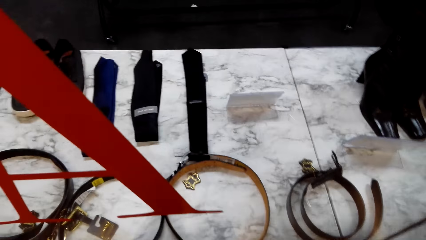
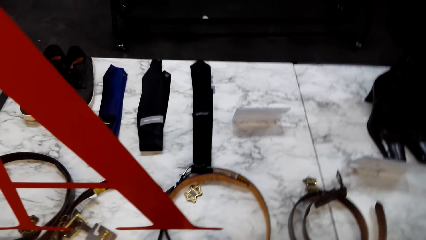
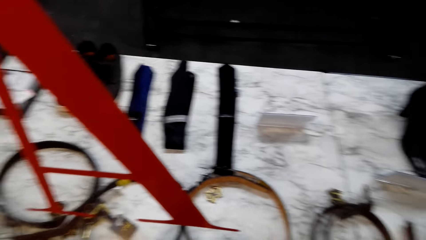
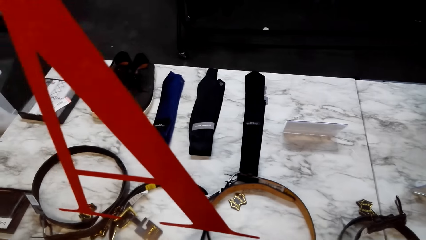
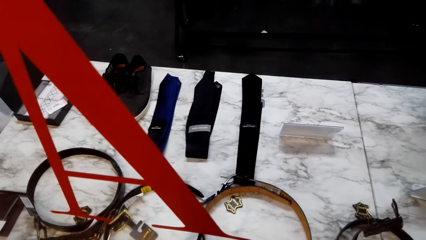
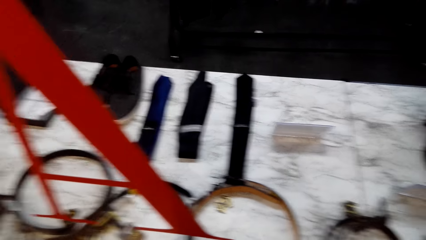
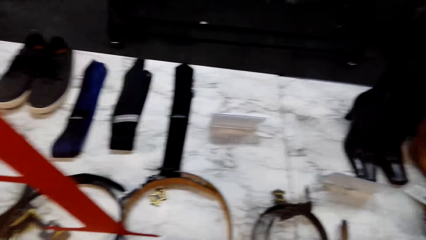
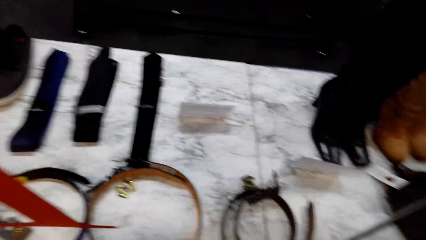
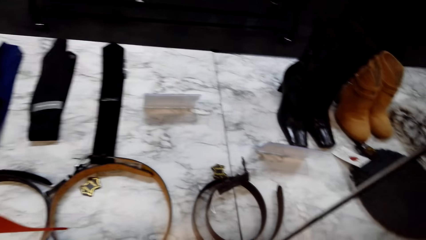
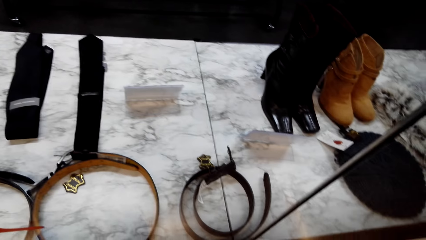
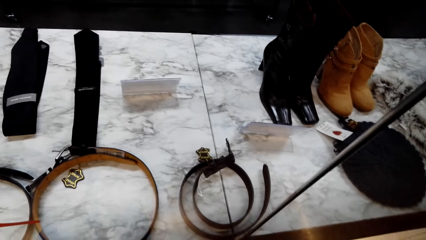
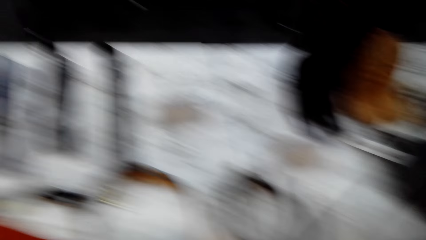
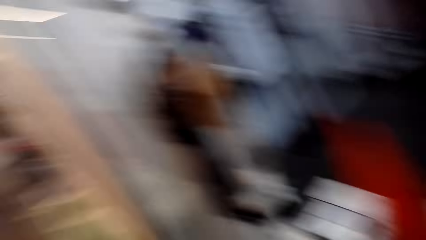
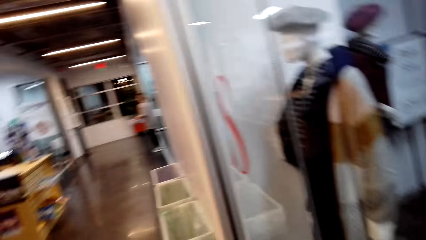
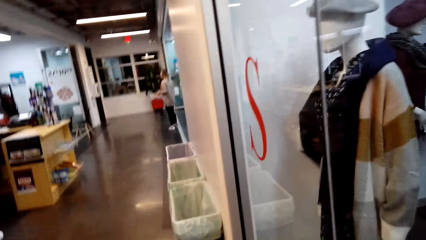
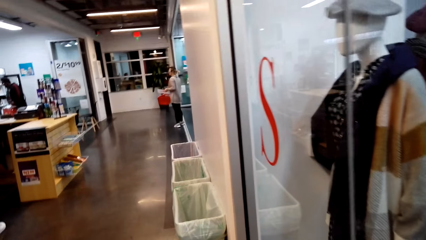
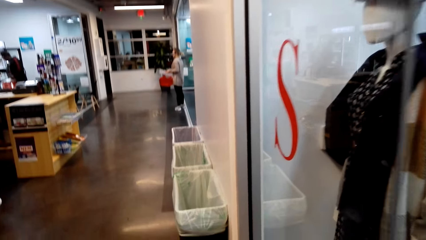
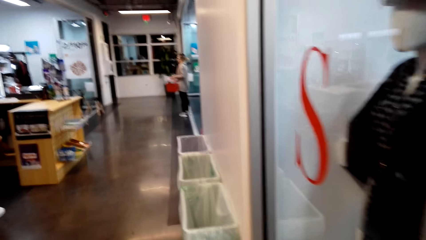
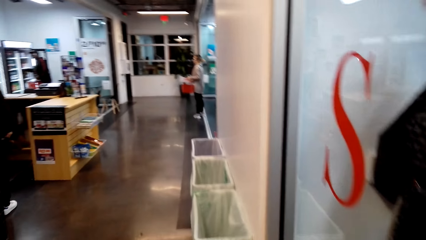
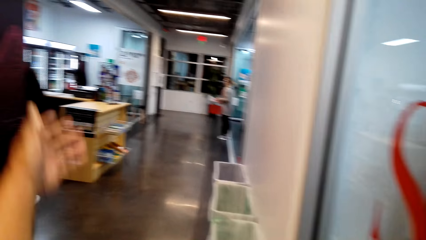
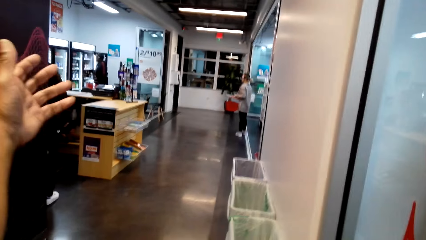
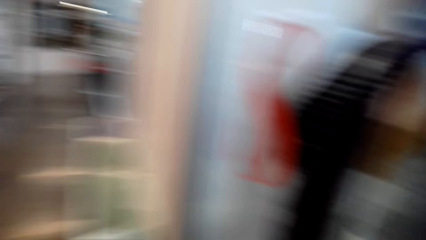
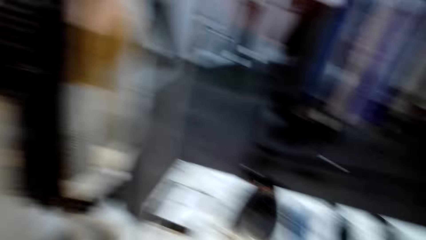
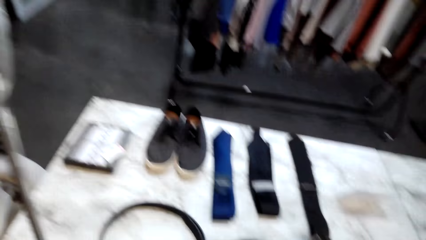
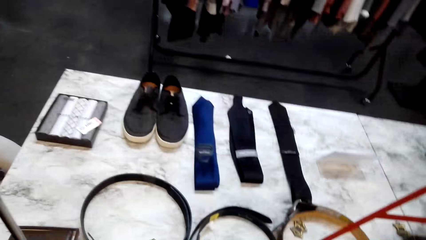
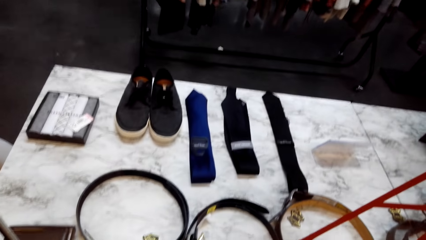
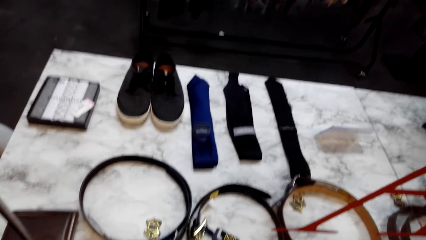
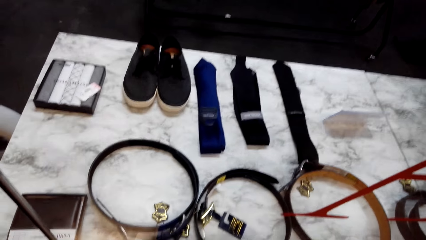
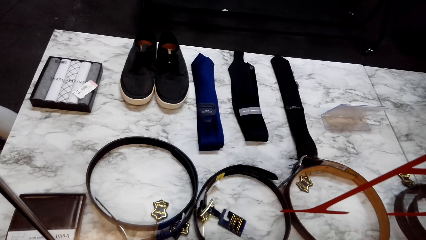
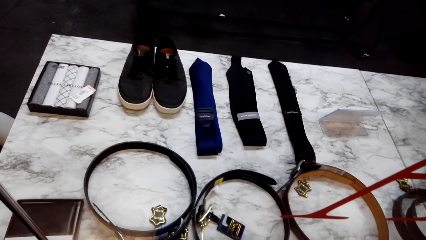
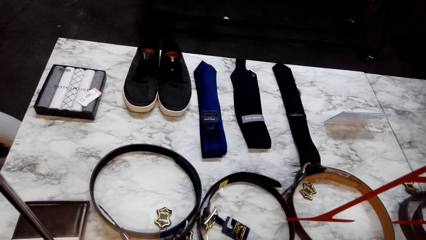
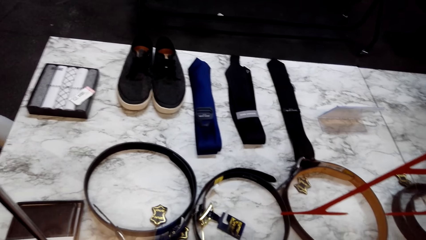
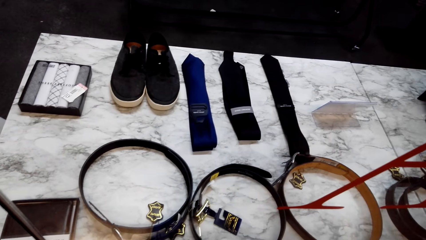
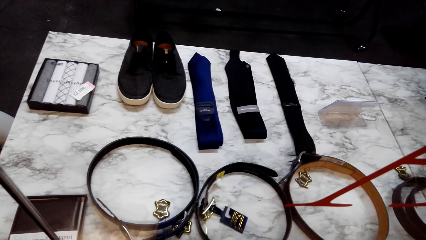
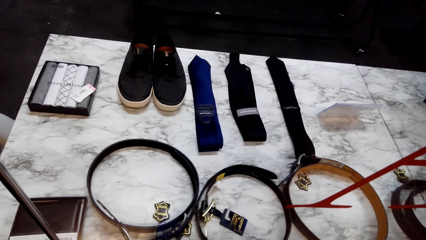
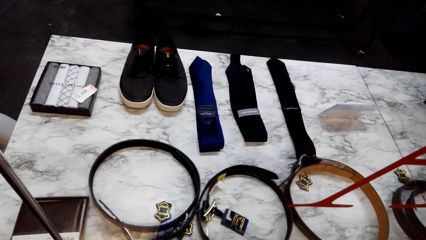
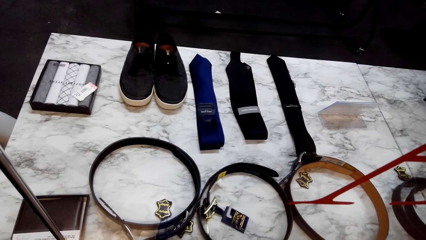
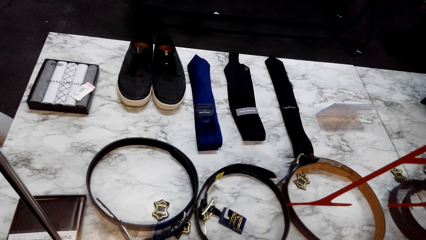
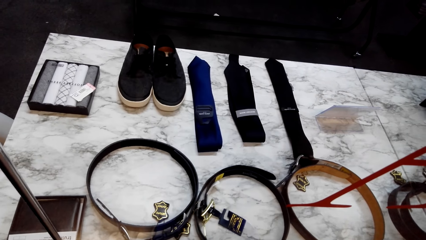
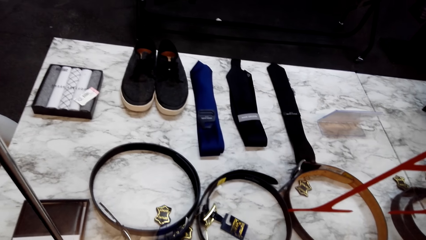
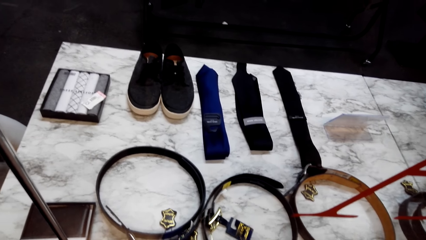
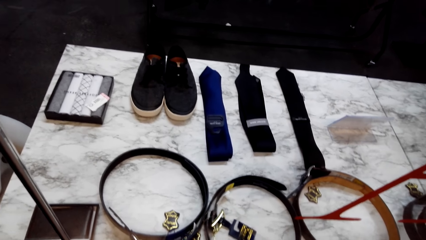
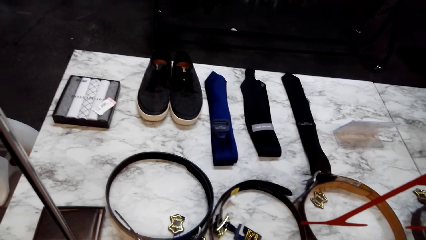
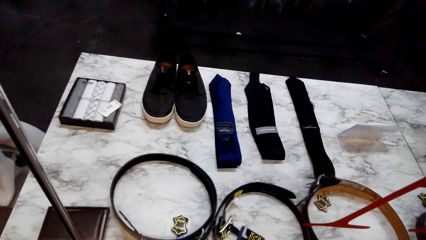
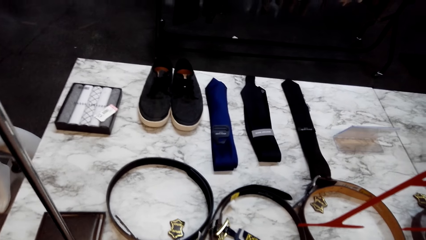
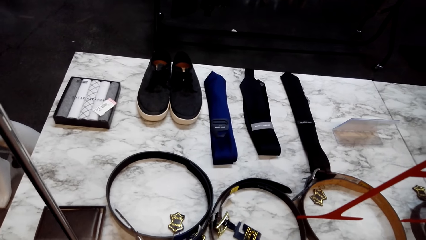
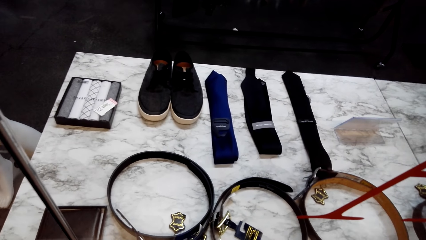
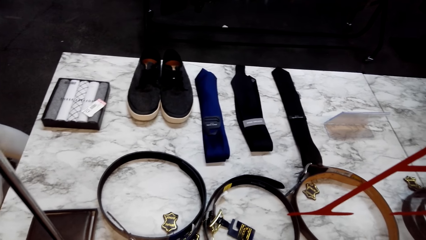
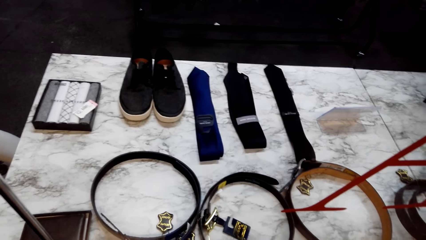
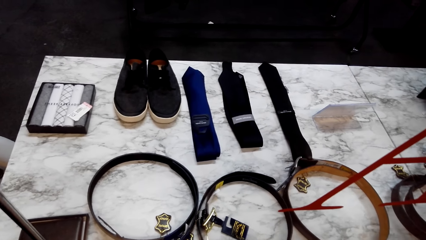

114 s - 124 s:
The camera wearer looks aside. They raise a hand. They look at the display.

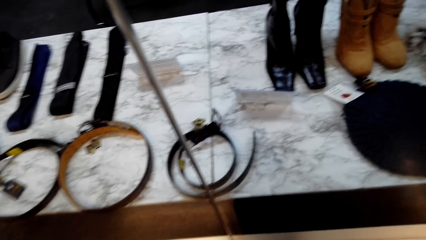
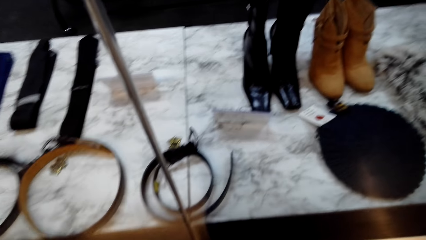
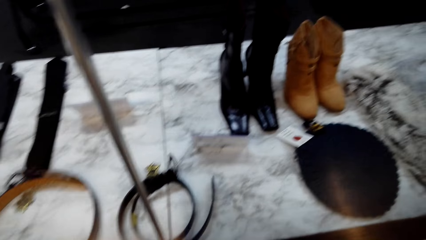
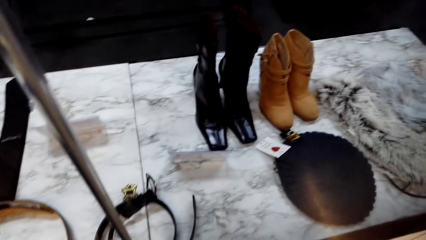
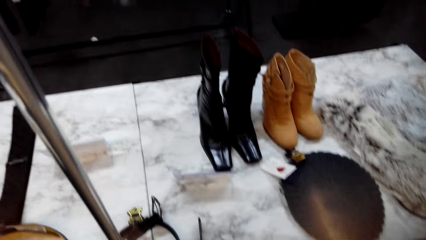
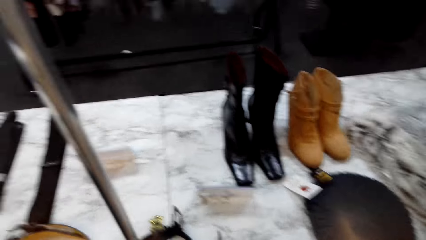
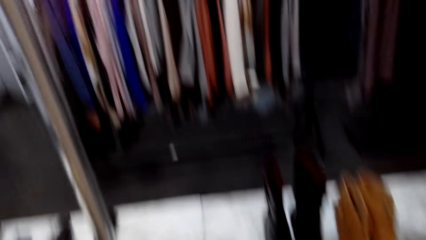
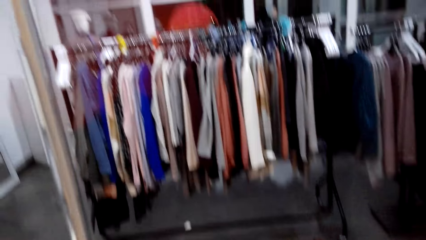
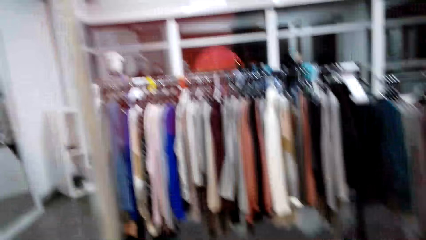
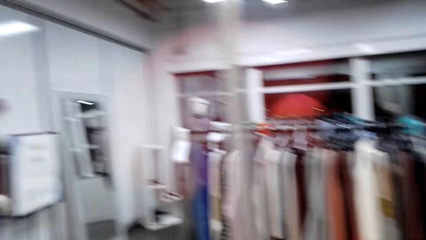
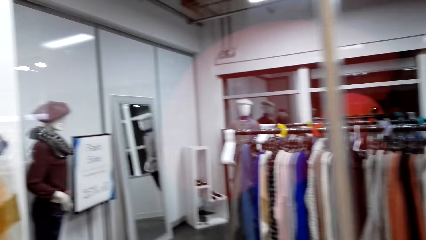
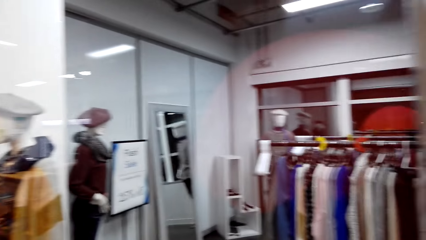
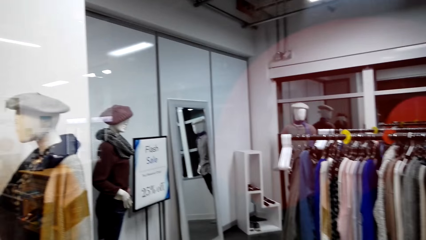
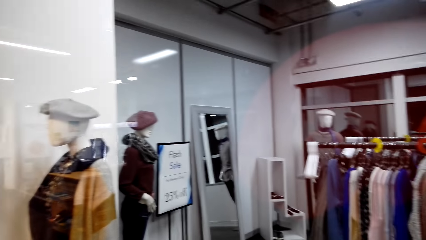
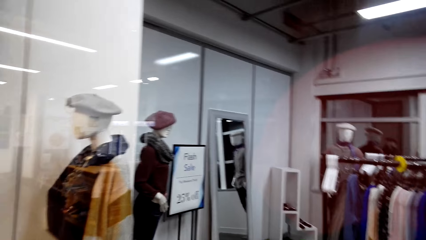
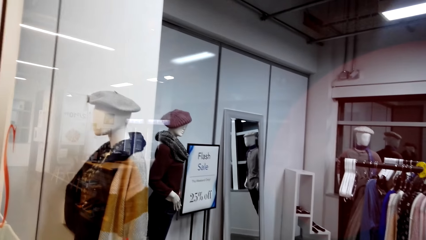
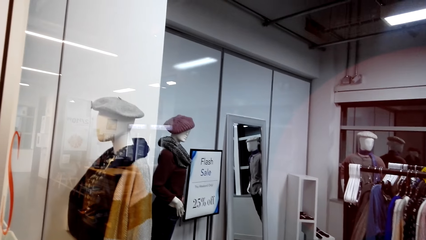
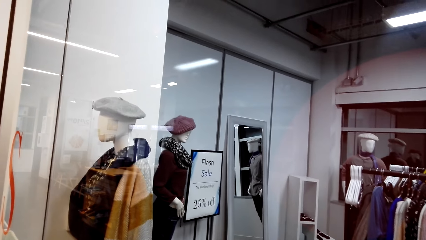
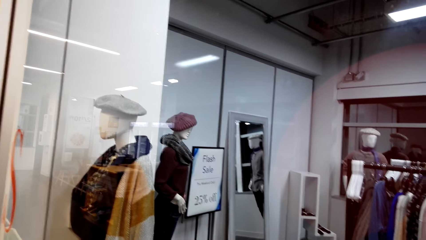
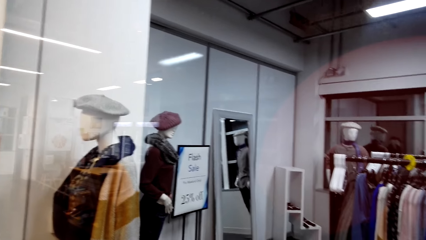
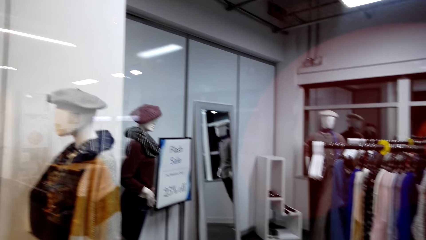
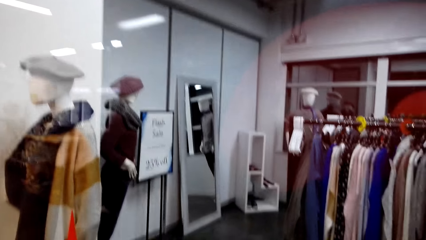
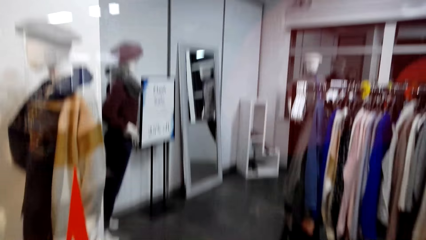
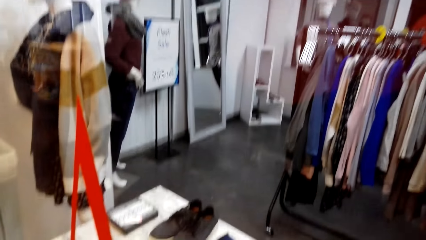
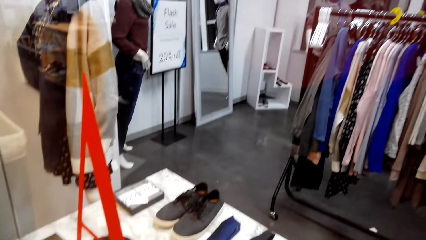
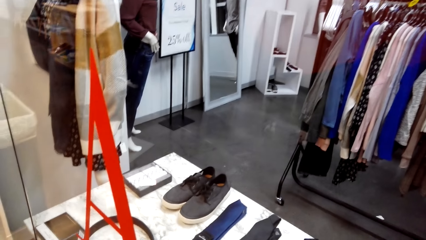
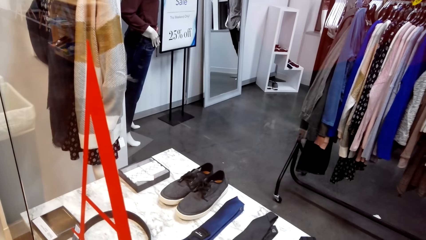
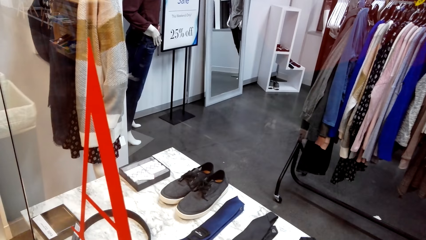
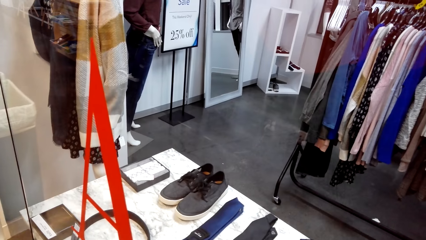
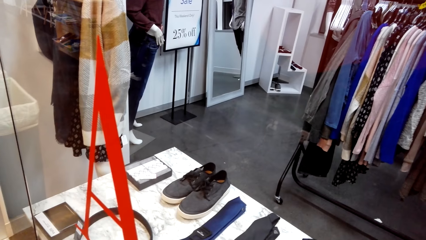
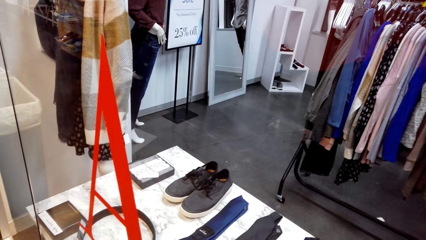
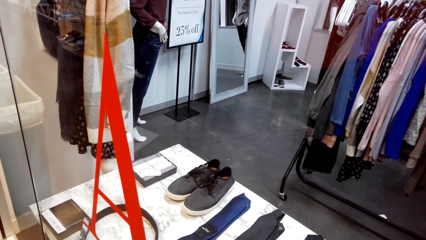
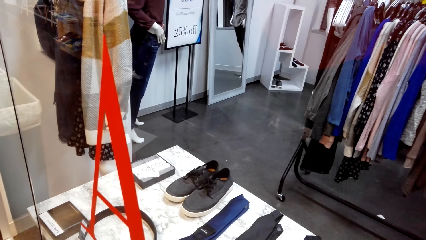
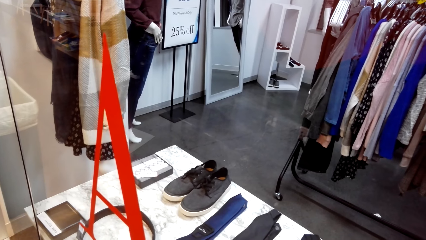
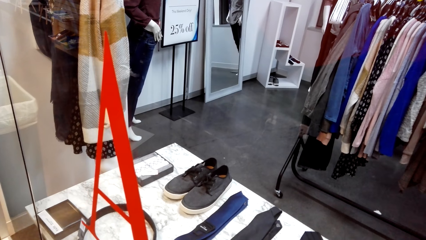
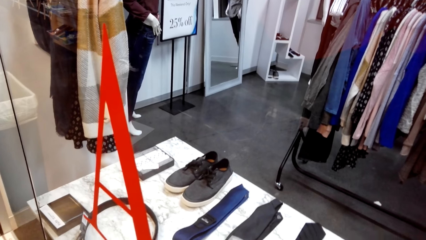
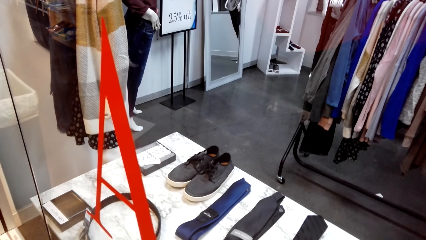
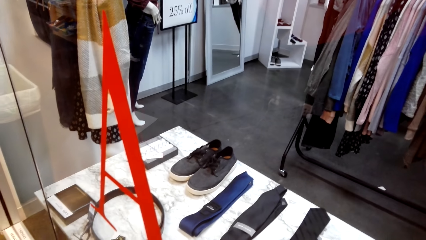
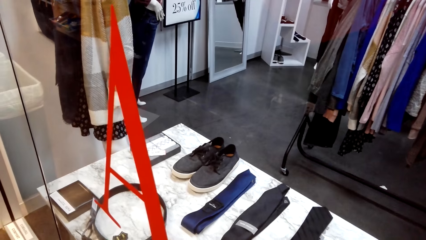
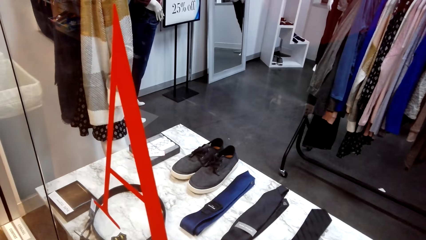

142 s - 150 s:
The camera wearer looks into the store.
